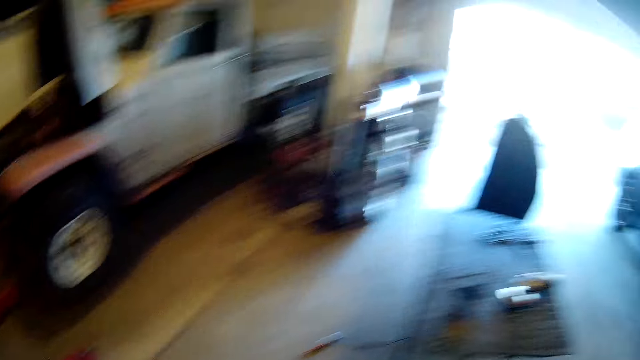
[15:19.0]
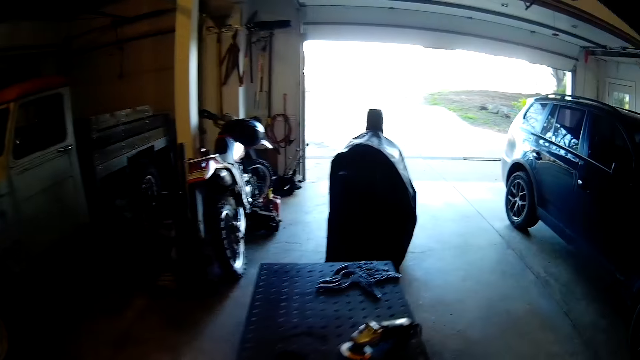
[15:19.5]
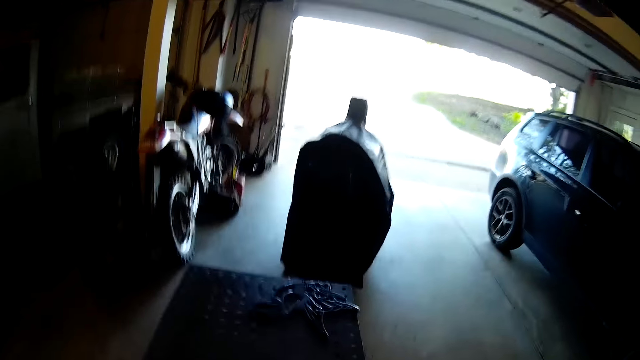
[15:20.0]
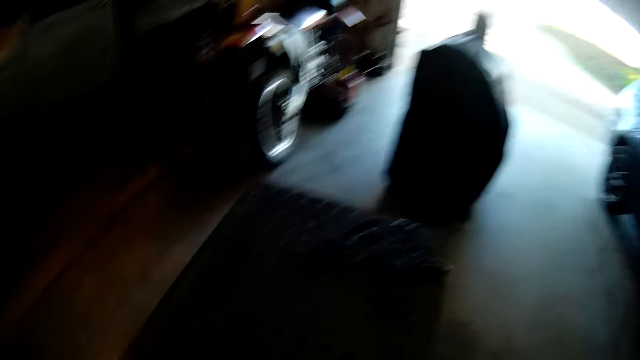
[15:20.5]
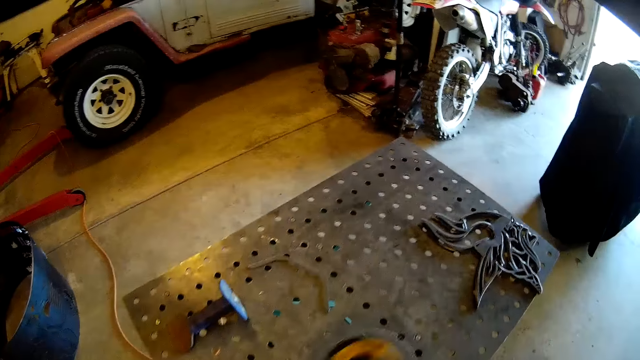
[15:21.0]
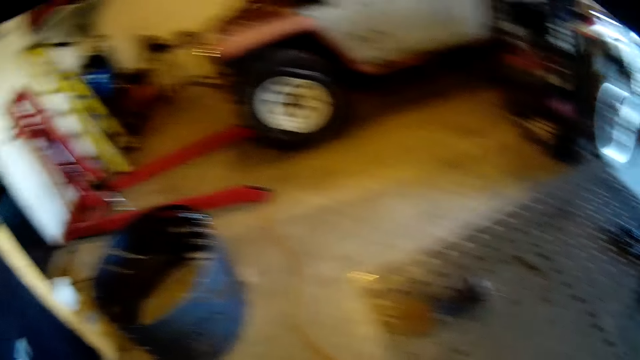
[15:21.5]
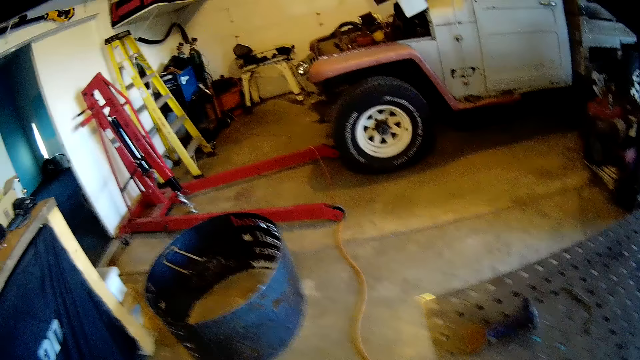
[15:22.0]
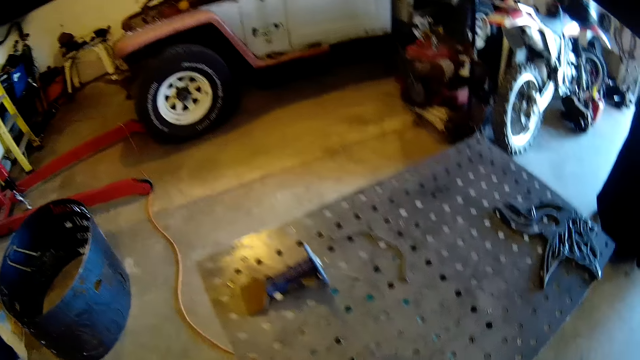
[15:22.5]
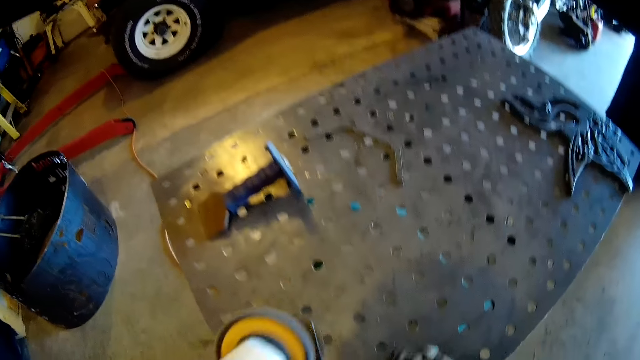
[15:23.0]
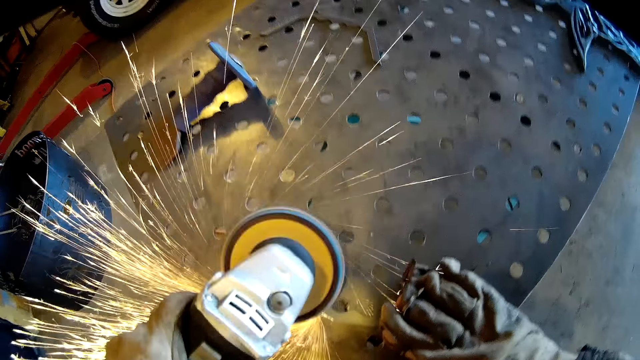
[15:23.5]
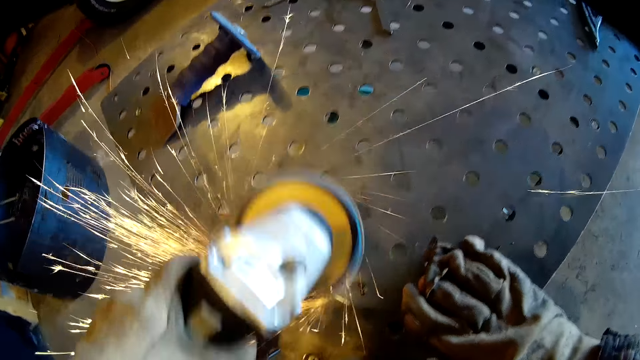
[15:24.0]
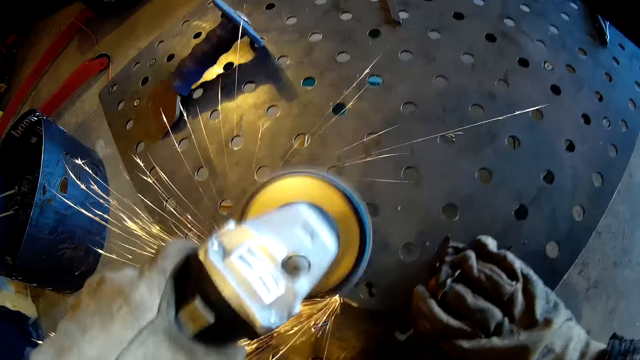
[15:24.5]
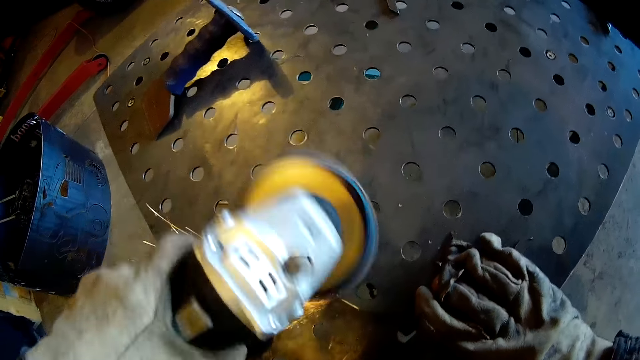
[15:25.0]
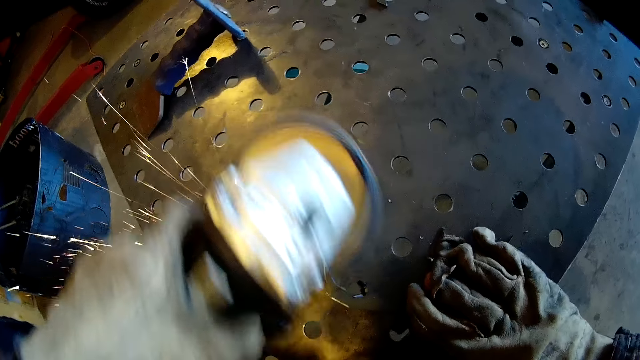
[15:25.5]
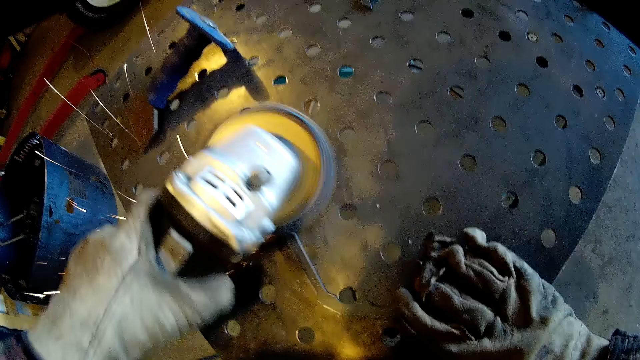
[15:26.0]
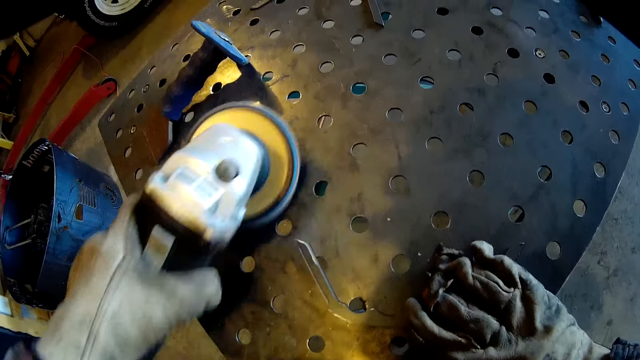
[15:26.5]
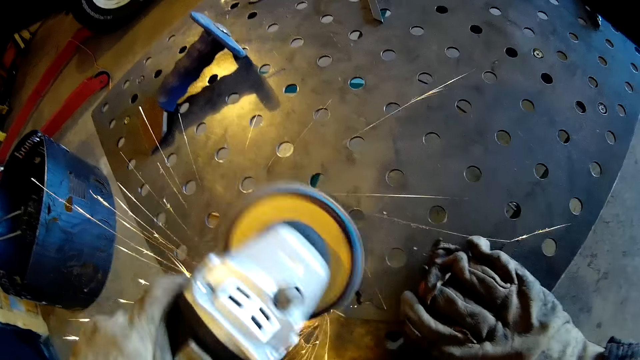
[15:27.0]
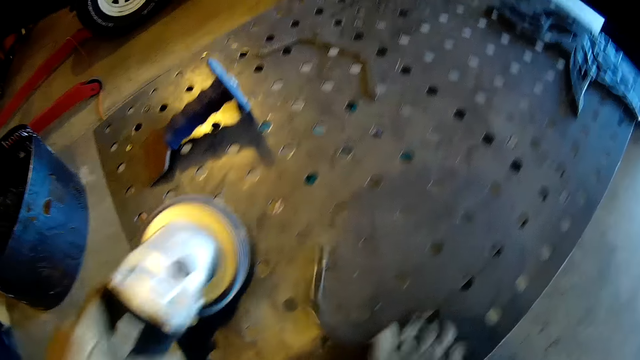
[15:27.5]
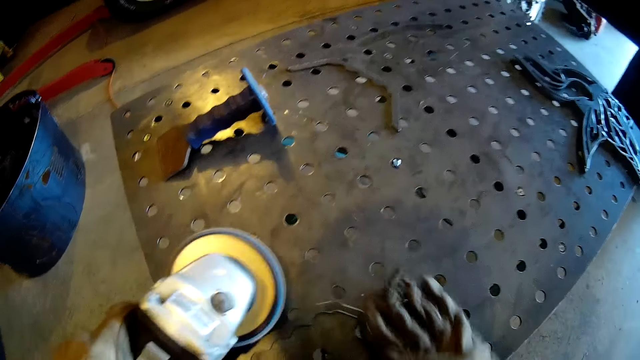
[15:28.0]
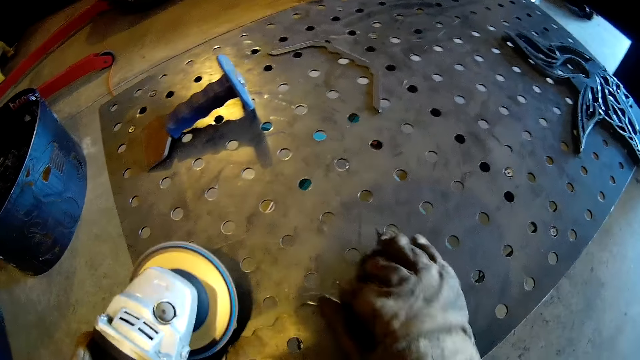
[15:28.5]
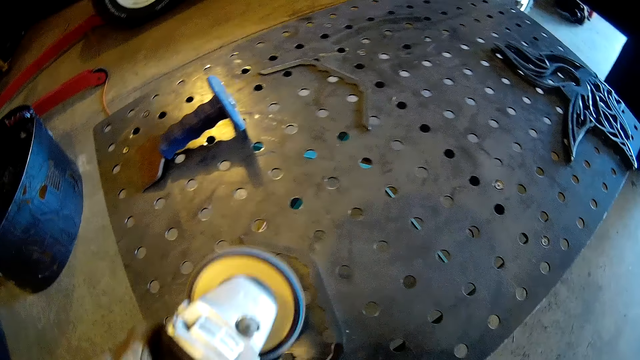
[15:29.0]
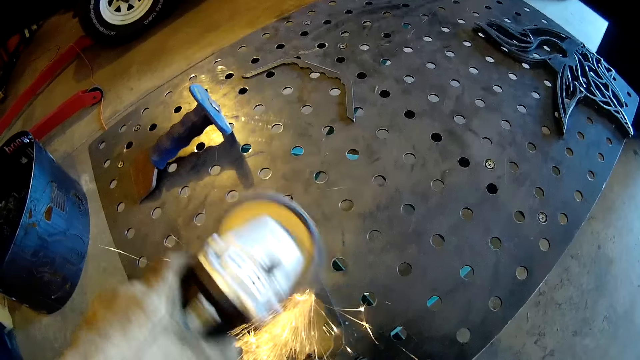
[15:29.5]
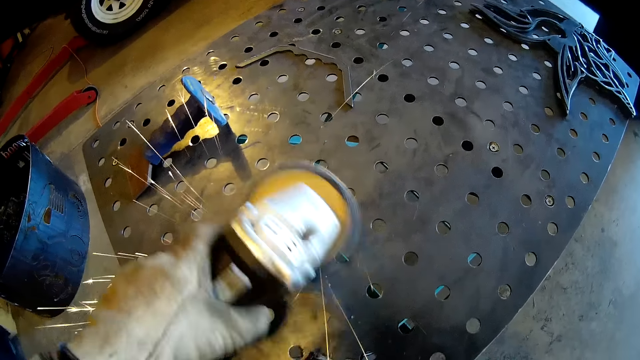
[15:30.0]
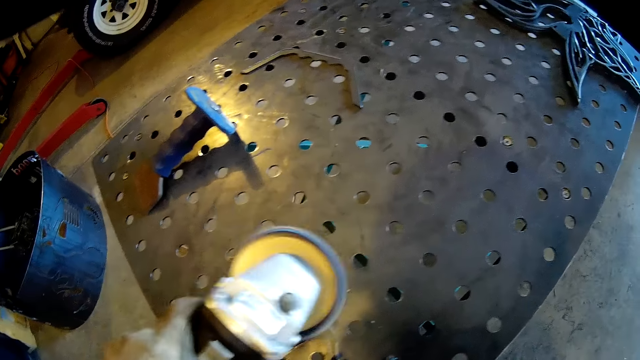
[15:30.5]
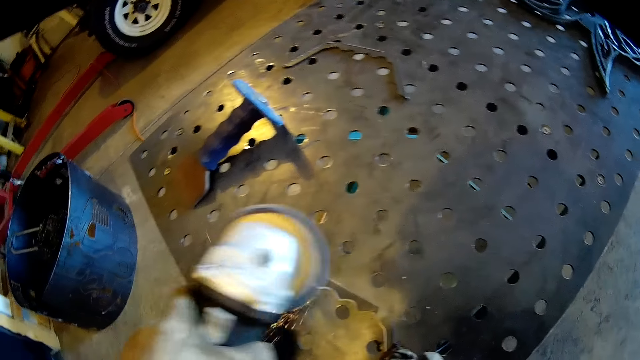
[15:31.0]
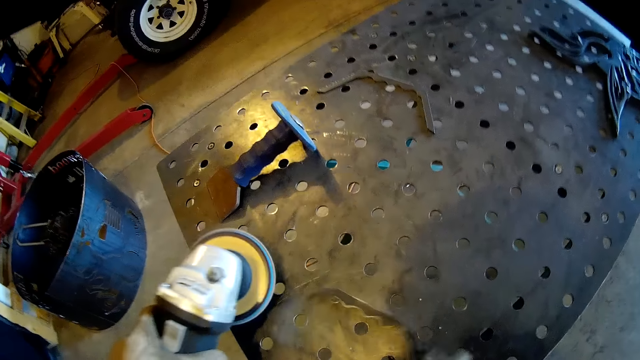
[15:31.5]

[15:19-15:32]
The camera wearer drops the metal handle on the table. He lifts up a grinder from the metal table. He turns on the grinder. He grinds the metal handle on the metal table with the grinder. He turns the metal handle on the metal table with his right hand. He grinds the metal handle on the metal table with the grinder.

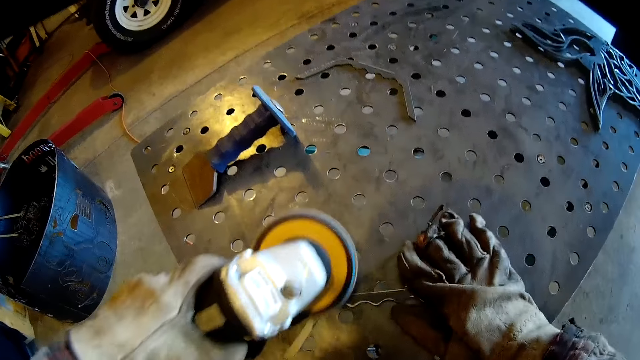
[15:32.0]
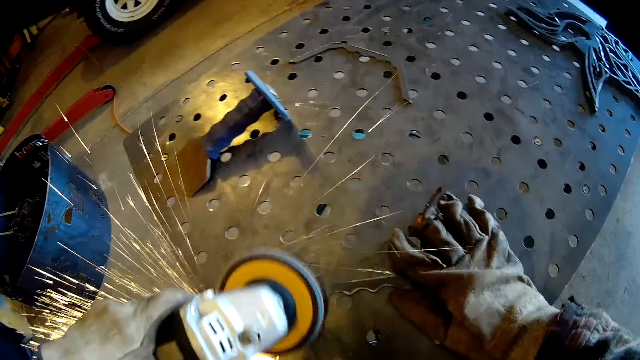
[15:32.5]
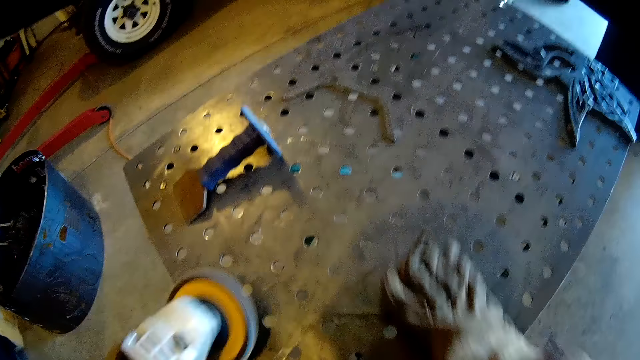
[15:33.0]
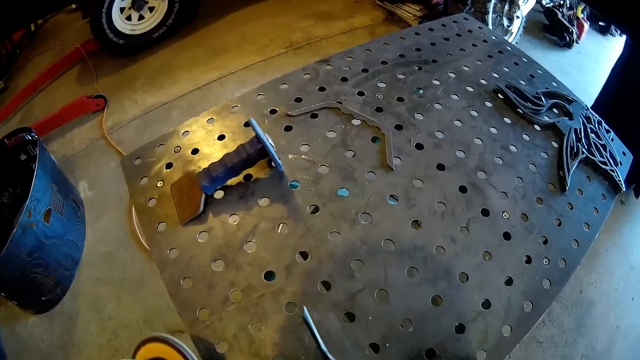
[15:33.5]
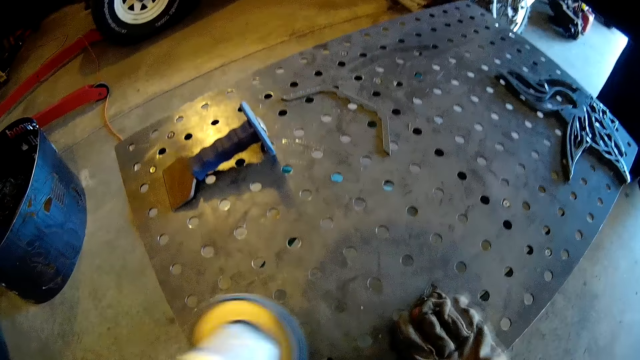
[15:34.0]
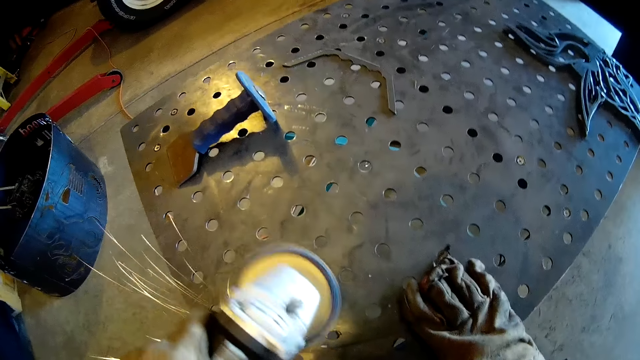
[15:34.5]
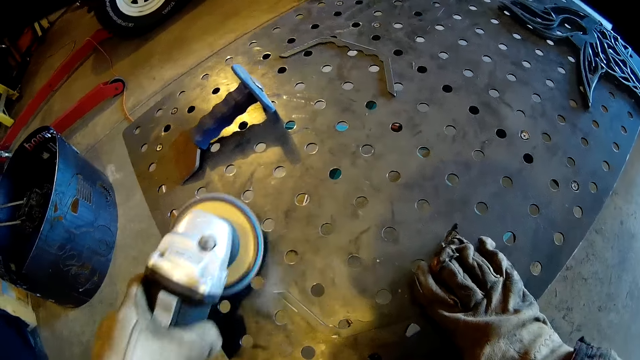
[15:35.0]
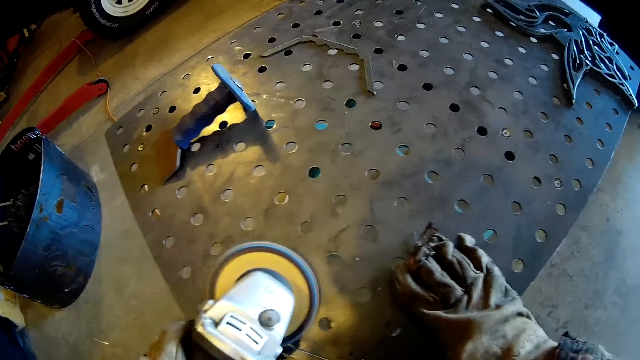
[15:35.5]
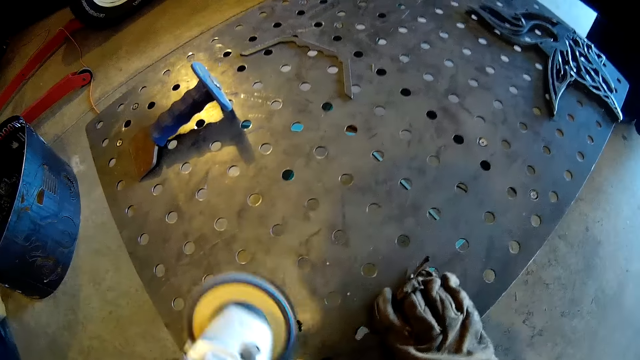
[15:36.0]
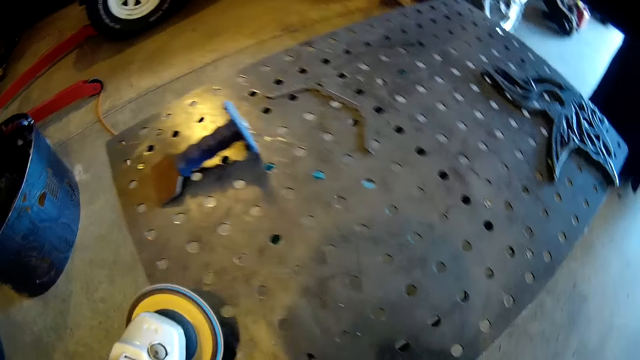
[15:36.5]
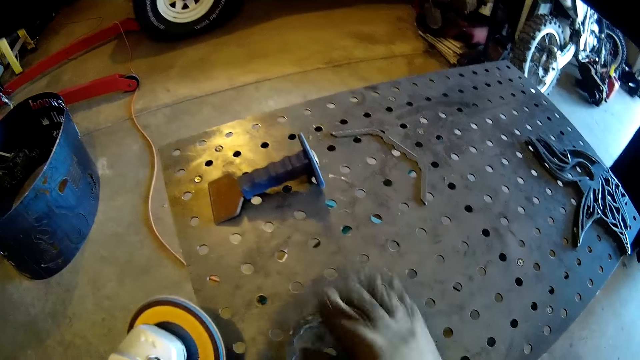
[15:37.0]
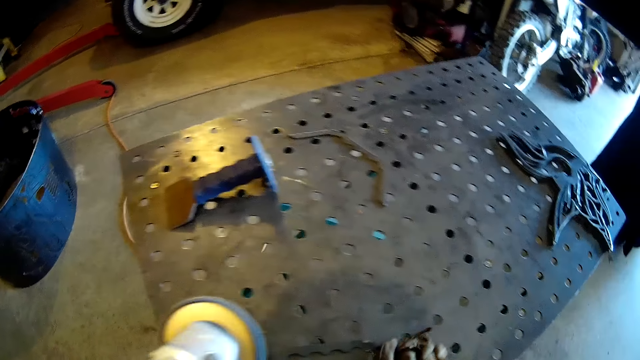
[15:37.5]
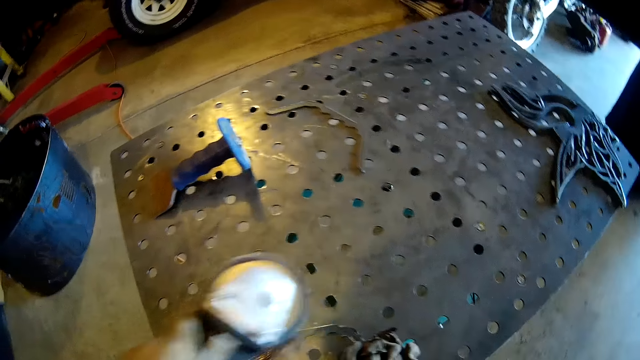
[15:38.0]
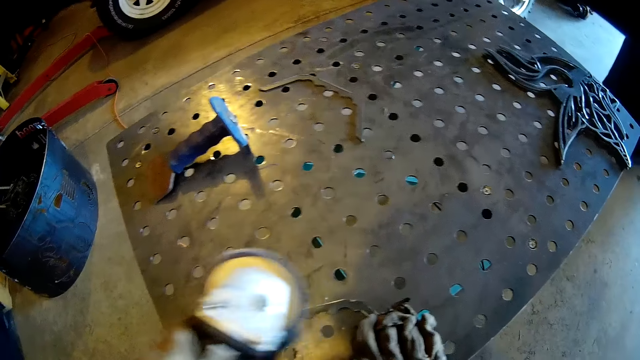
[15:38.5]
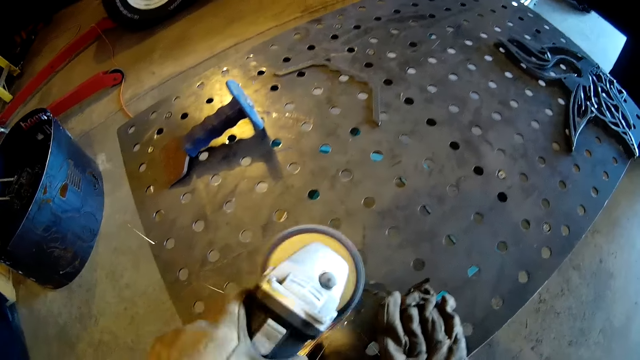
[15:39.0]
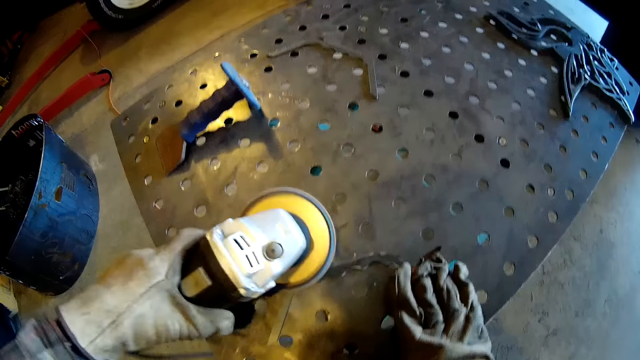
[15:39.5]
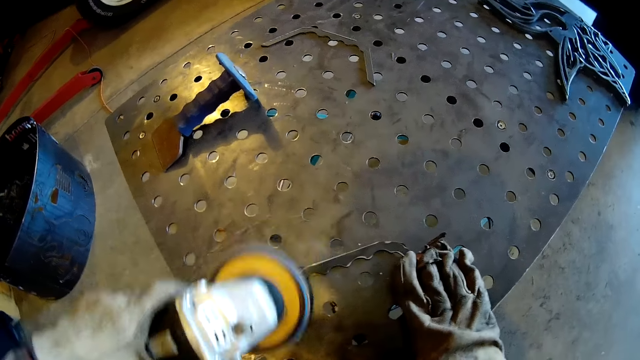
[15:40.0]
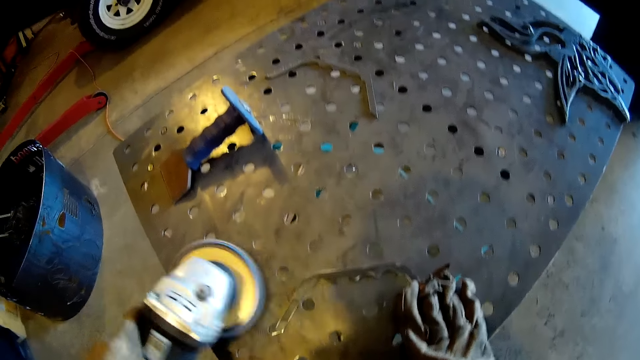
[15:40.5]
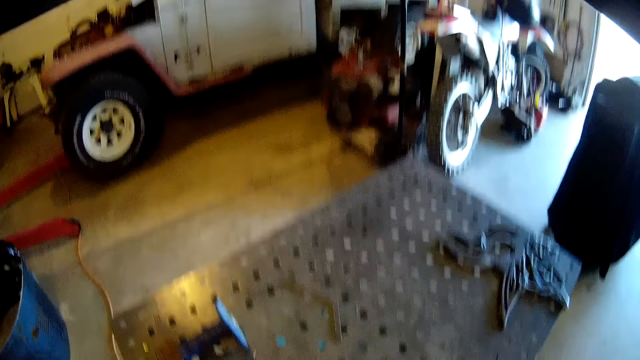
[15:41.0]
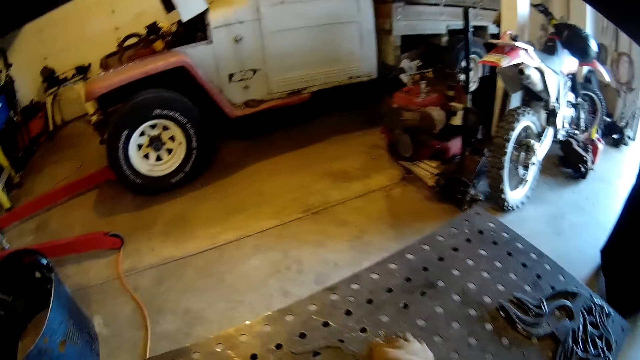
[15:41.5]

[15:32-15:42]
The camera wearer turns the metal handle with his right hand. He grinds the metal handle on the metal table with the grinder. He turns the metal handle on the metal table with his right hand. He grinds the metal handle on the metal table with the grinder.
